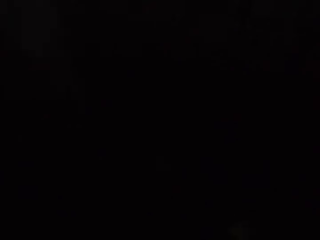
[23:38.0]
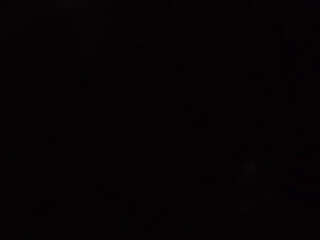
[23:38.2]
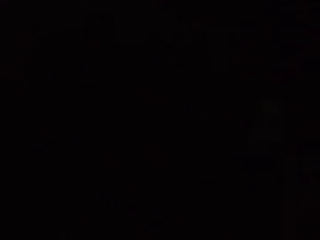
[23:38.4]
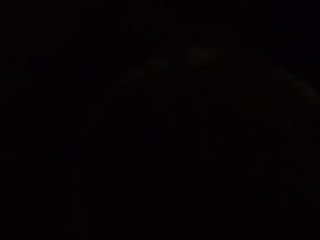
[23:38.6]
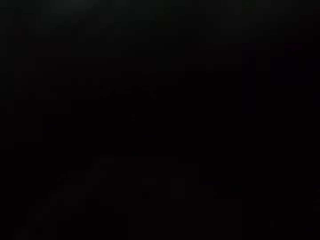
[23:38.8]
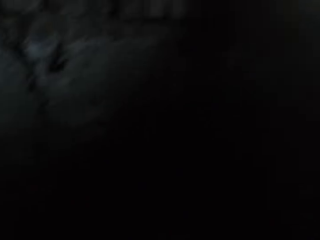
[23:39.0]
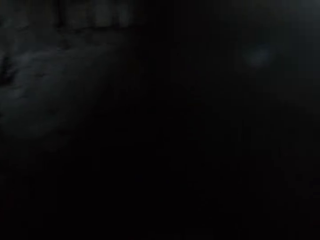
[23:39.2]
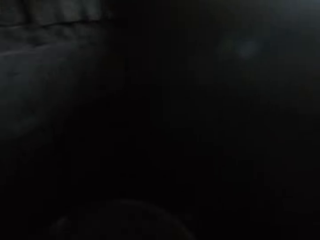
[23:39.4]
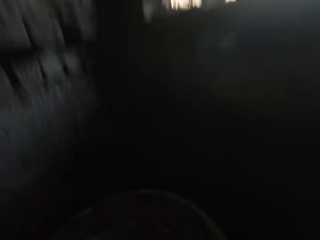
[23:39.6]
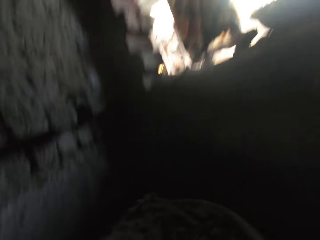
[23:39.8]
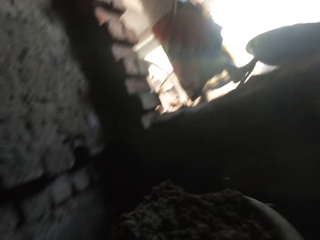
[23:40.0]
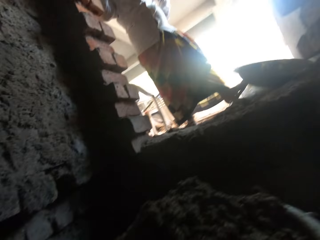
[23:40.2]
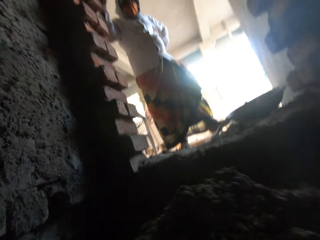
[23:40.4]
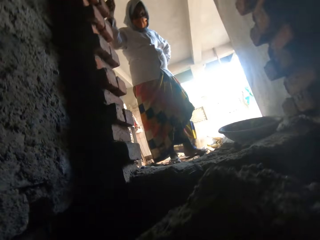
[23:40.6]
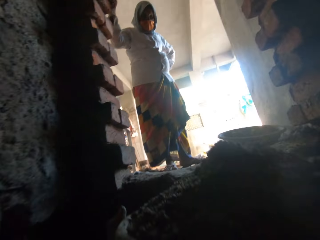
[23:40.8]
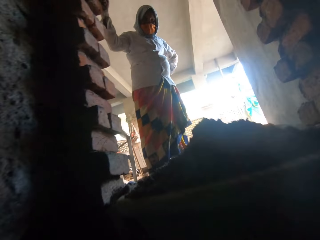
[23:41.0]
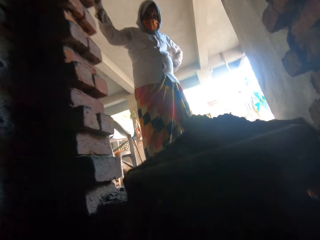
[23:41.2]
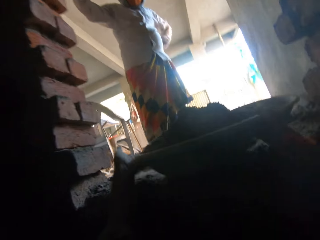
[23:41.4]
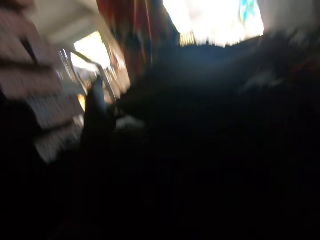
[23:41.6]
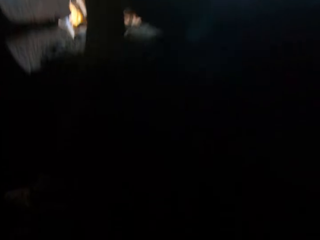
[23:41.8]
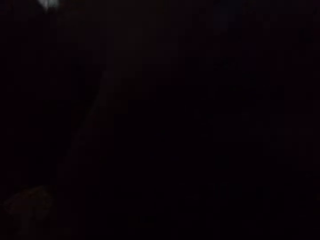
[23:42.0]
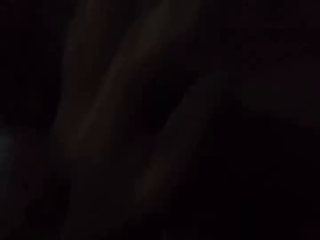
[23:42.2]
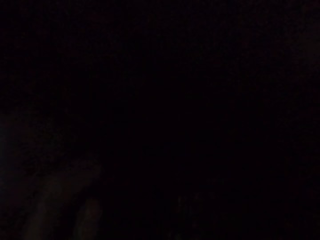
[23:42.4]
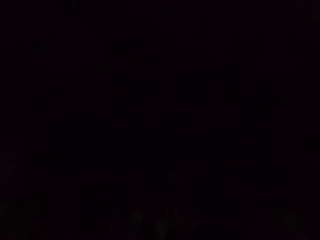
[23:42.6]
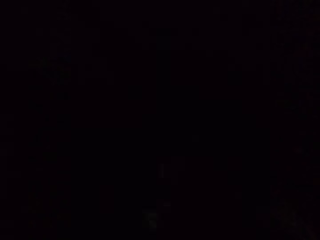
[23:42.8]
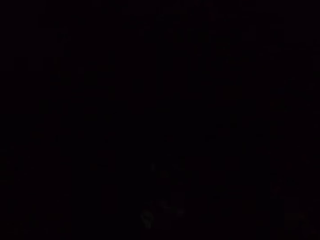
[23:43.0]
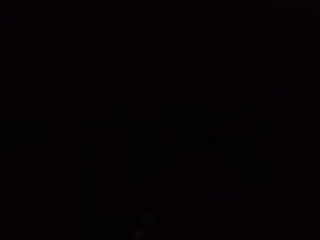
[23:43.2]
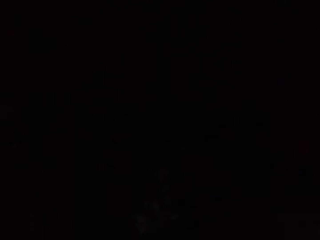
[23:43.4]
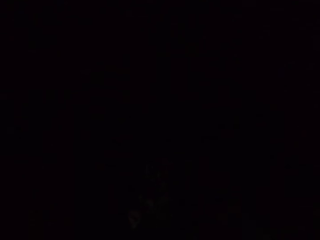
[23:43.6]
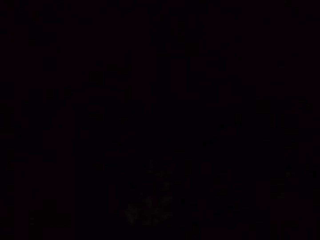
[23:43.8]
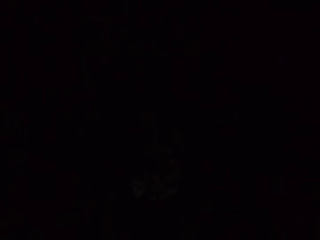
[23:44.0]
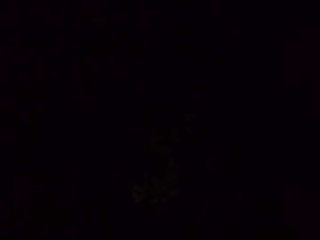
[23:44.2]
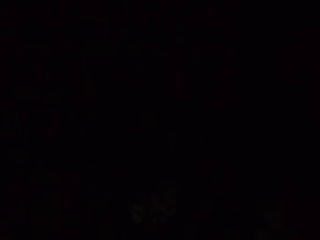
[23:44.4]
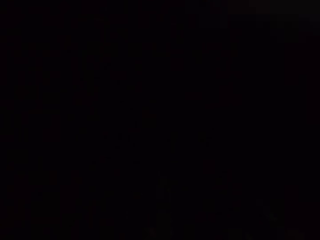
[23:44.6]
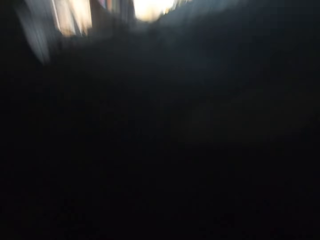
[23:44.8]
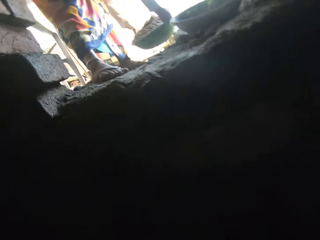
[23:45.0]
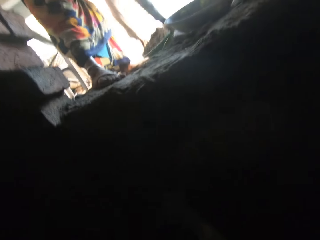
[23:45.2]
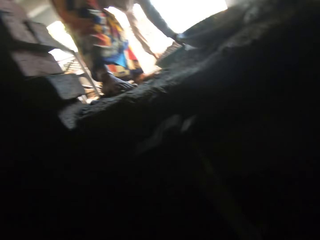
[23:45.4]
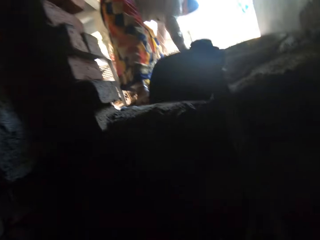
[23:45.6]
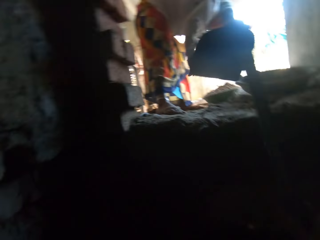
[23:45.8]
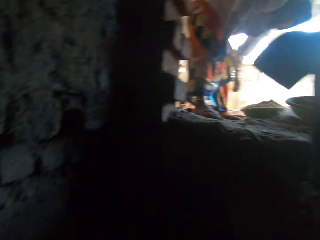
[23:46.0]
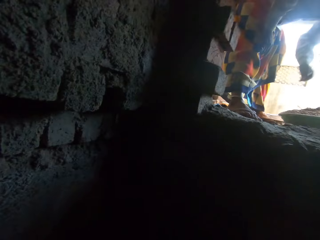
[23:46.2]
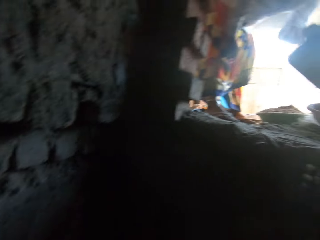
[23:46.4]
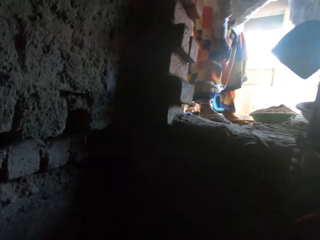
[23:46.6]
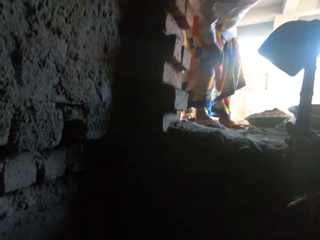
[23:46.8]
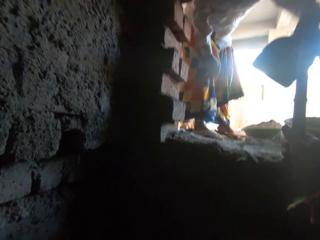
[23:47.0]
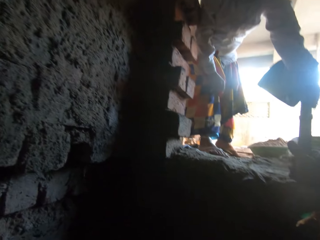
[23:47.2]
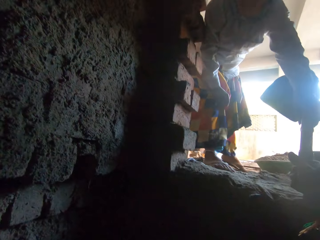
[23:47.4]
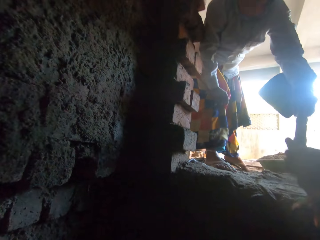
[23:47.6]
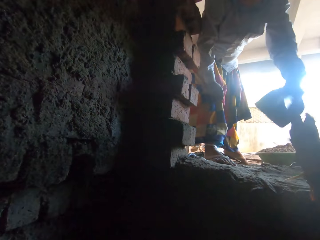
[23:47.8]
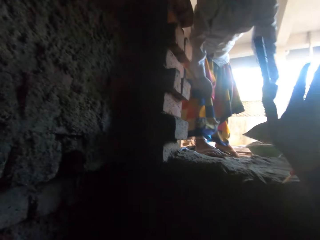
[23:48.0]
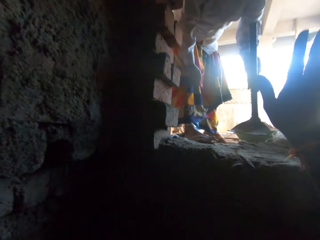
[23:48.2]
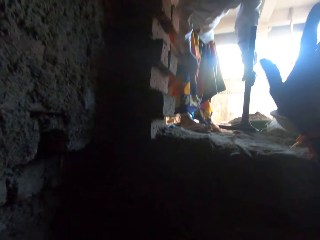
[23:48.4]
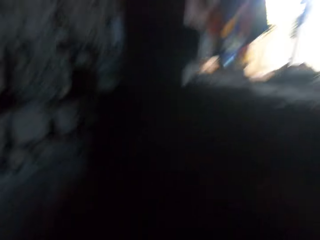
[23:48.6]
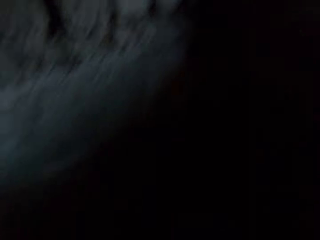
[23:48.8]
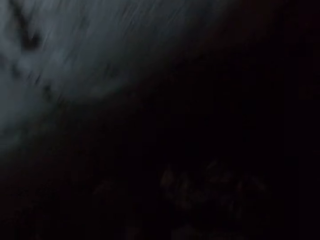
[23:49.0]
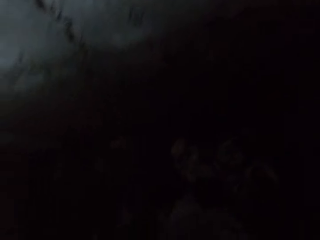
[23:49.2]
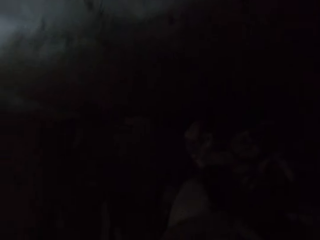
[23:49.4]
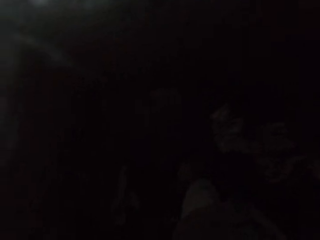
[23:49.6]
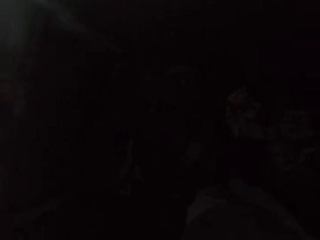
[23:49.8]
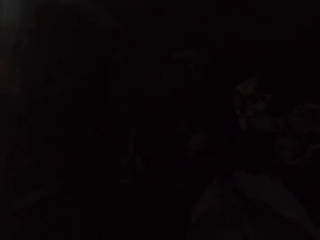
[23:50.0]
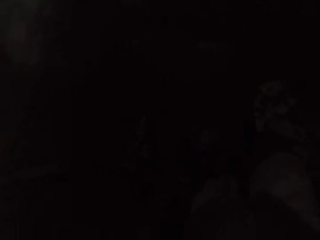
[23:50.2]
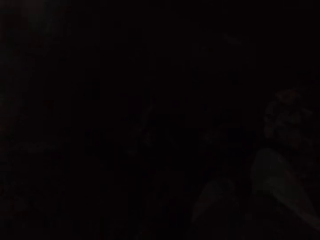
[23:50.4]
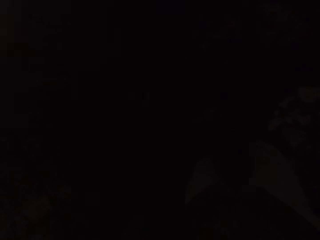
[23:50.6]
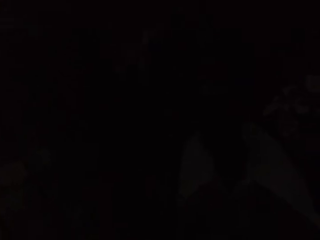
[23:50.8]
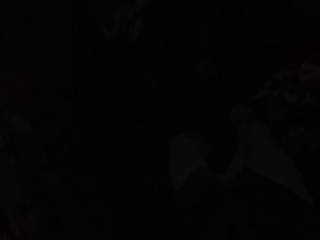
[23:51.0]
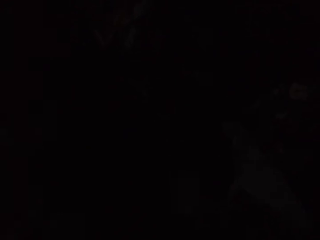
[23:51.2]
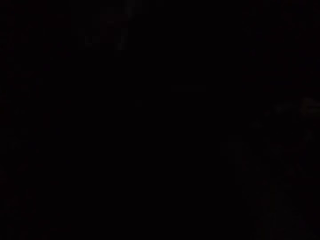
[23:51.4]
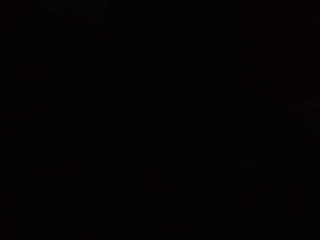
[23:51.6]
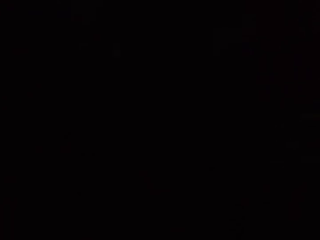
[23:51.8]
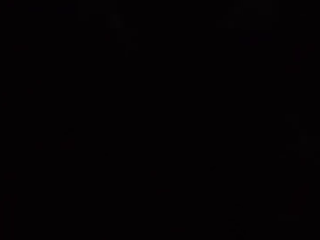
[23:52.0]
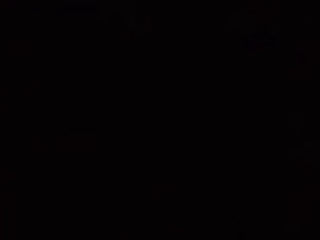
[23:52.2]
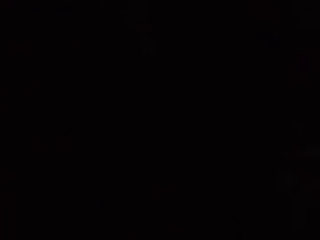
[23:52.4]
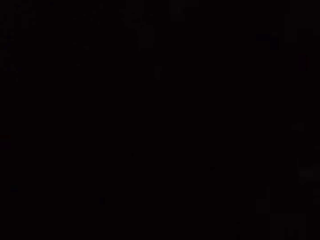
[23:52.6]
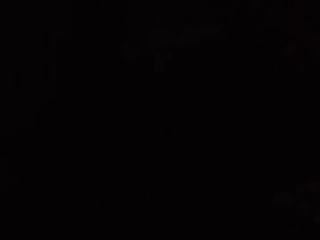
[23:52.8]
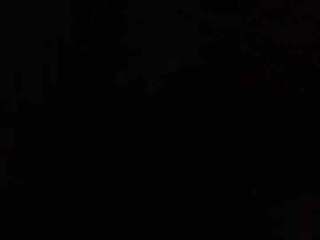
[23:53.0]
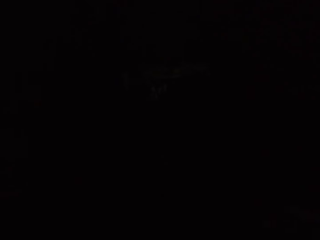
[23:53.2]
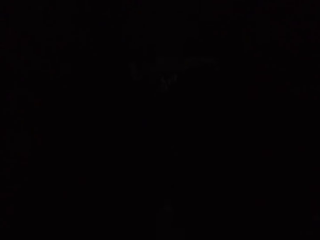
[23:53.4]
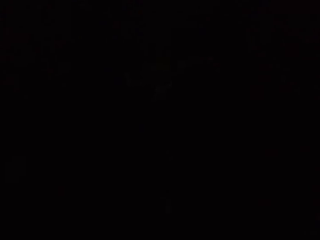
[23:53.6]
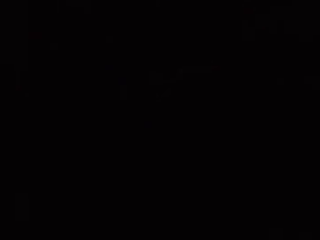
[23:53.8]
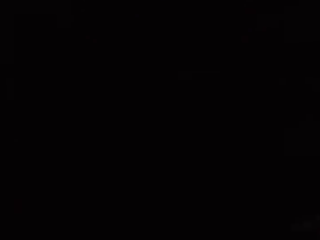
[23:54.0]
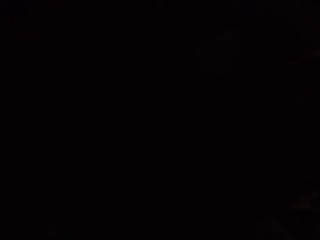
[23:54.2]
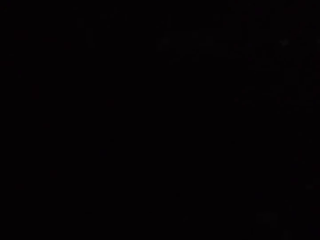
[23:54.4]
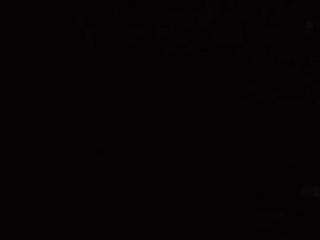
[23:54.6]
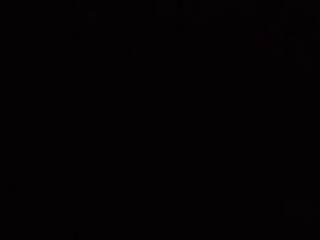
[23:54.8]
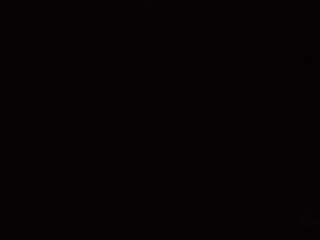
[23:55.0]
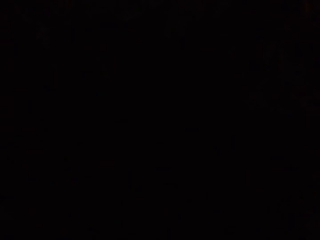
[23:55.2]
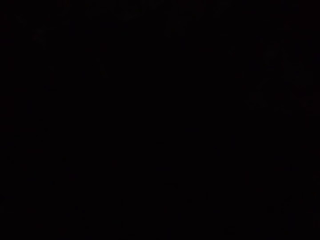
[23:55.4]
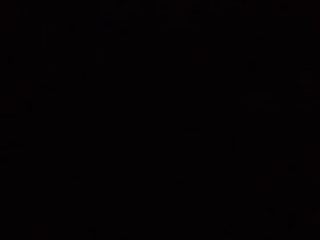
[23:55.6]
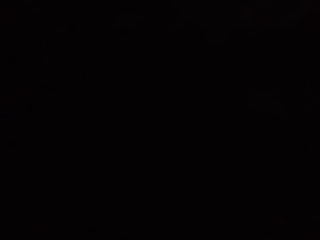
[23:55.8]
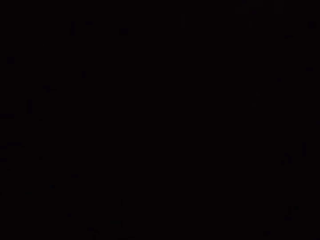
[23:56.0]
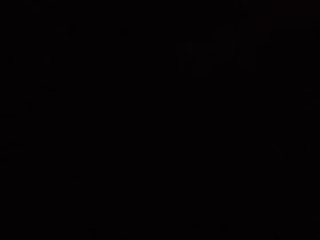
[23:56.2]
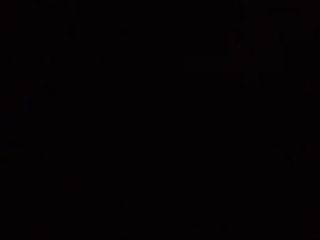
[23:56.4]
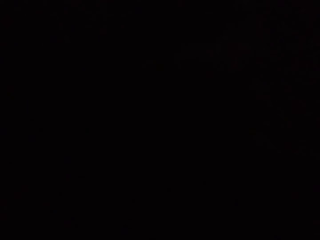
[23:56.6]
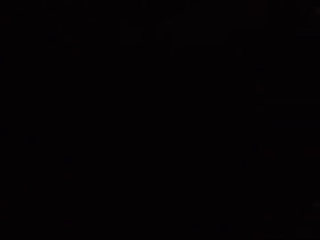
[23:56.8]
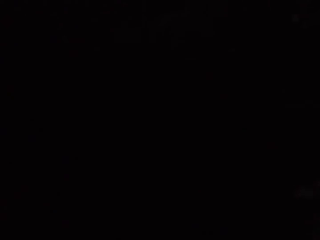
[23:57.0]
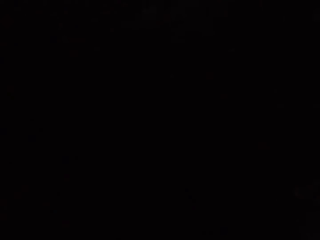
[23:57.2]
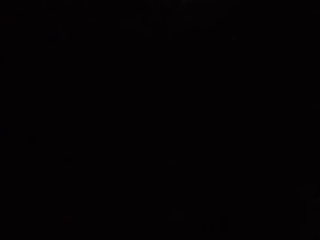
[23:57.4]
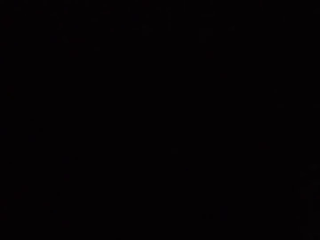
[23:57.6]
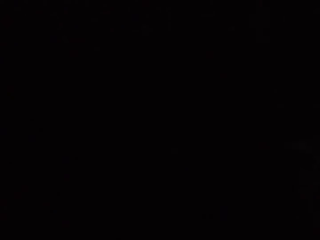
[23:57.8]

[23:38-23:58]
A woman pushes a bowl on the ground with her left foot. The camera wearer lifts up a bowl of sand or tray of concrete from a pit with his hands. He drops the bowl of sand on the ground with his hands. The woman drops the bowl of sand on the ground with her hands. The camera wearer lifts a hoe. The woman converses with the camera wearer. The camera wearer gives the hoe to the woman with his right hand. The woman drops the hoe on the ground with her left hand. The camera wearer mixes the concrete with the hoe.

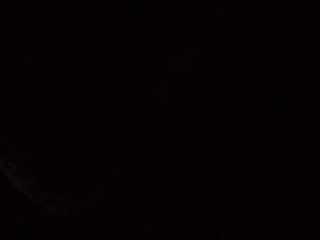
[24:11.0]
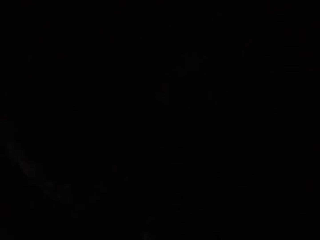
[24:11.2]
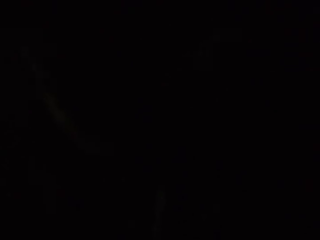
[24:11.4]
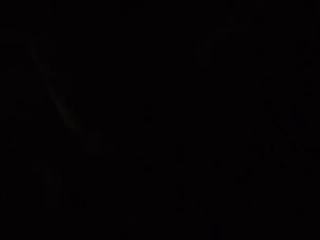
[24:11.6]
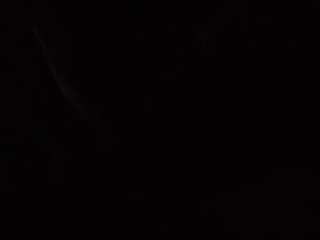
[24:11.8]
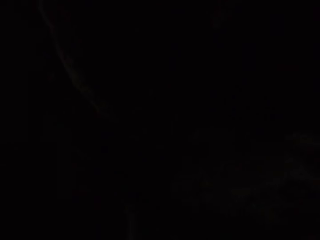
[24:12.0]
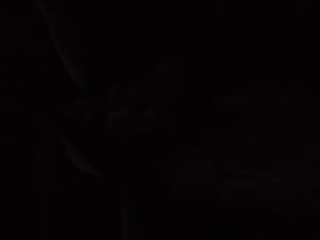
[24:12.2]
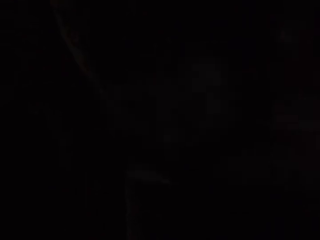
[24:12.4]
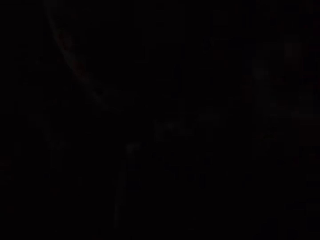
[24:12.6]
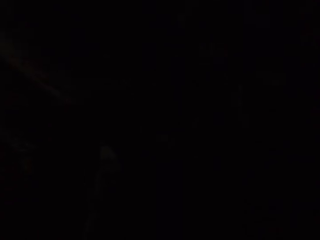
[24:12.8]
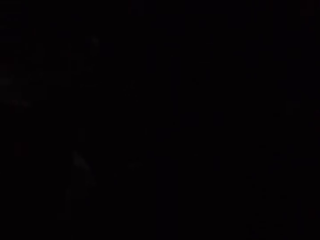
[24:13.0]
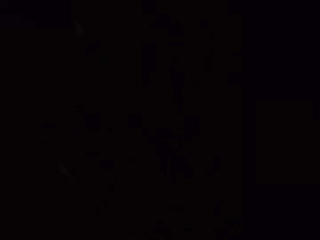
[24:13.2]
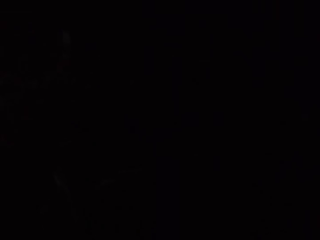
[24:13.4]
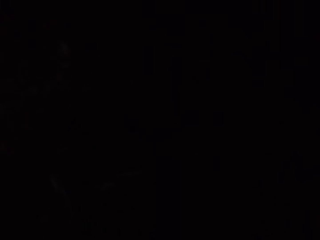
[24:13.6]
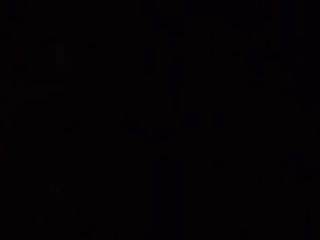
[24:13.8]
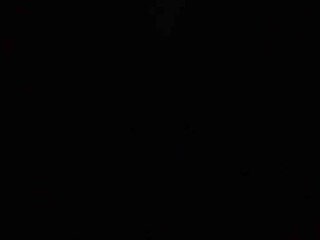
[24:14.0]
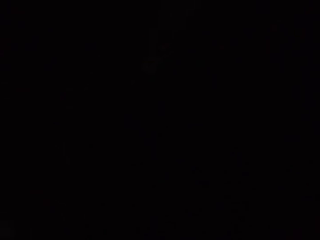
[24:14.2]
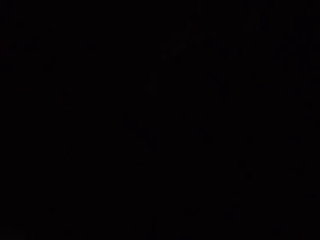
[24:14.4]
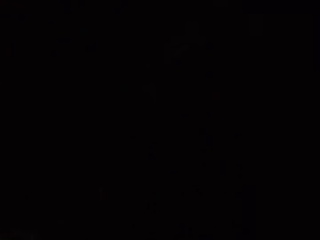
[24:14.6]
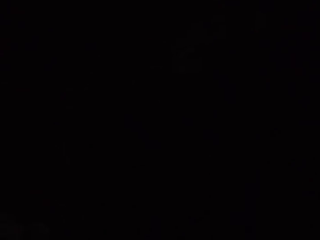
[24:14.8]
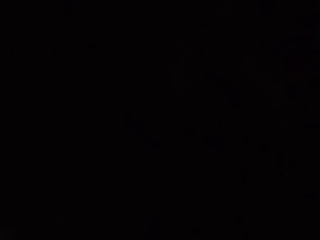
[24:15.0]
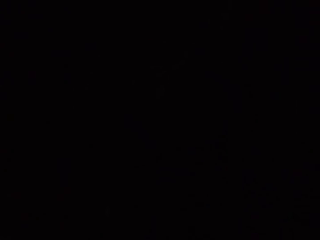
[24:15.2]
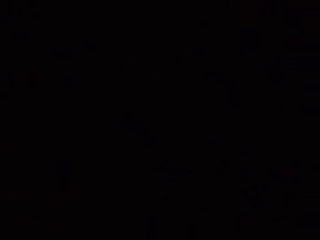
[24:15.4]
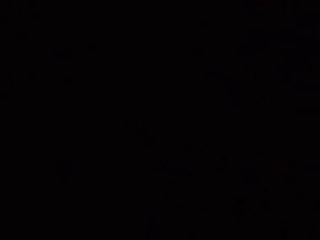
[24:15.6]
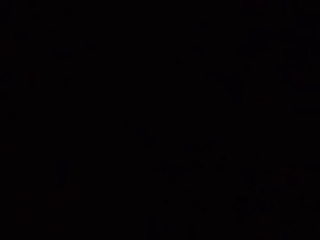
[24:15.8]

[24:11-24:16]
The camera wearer lifts a tray of concrete. They put down the tray of concrete.
